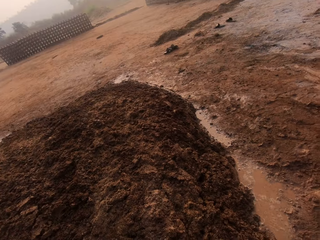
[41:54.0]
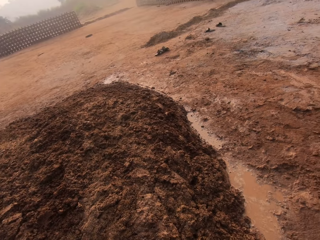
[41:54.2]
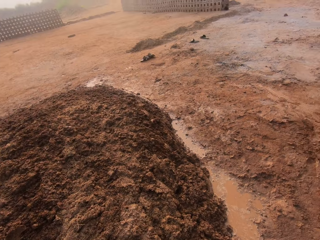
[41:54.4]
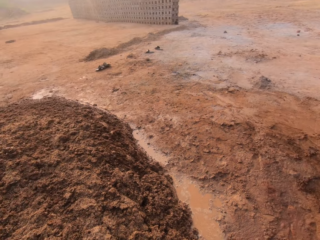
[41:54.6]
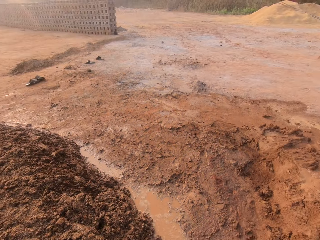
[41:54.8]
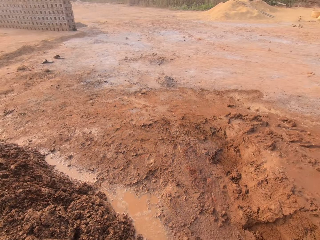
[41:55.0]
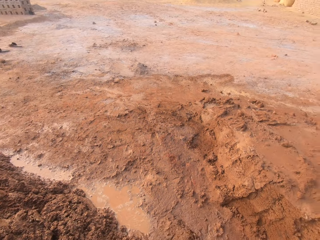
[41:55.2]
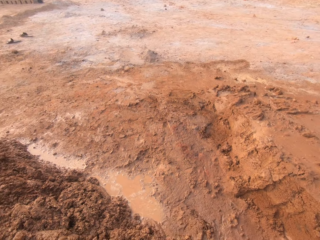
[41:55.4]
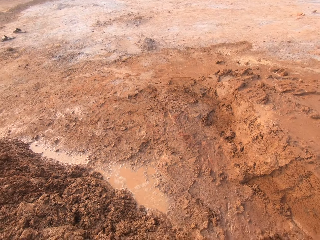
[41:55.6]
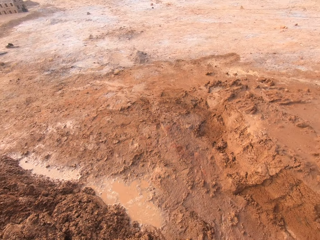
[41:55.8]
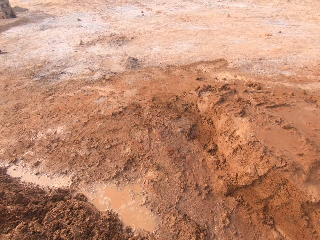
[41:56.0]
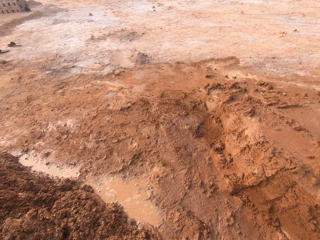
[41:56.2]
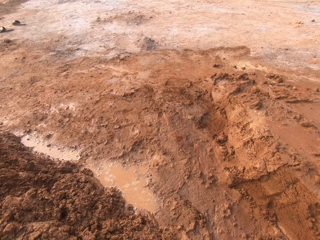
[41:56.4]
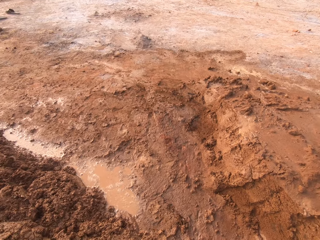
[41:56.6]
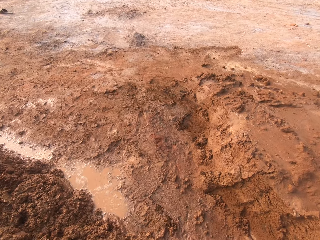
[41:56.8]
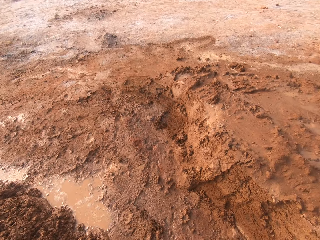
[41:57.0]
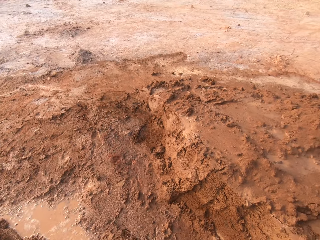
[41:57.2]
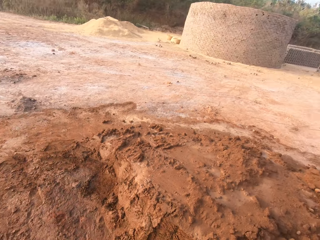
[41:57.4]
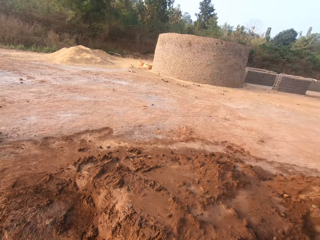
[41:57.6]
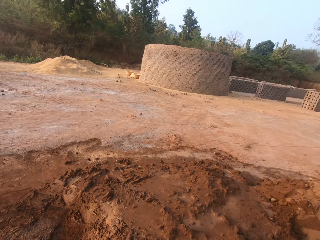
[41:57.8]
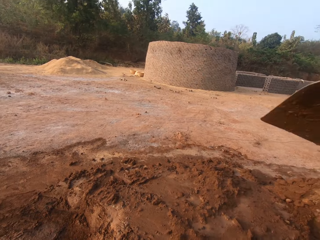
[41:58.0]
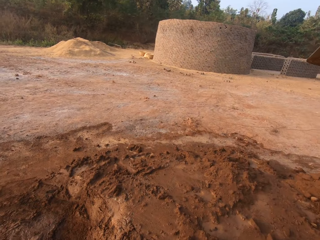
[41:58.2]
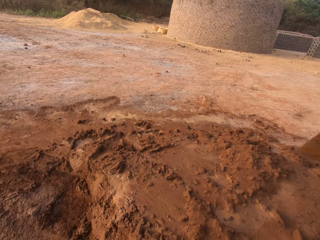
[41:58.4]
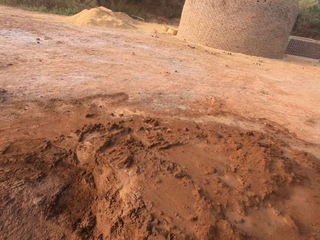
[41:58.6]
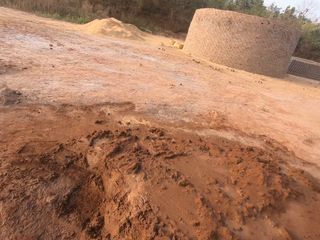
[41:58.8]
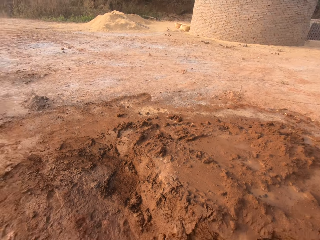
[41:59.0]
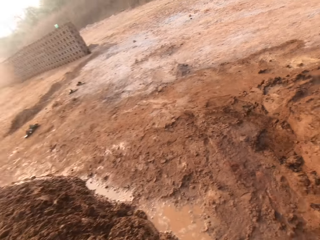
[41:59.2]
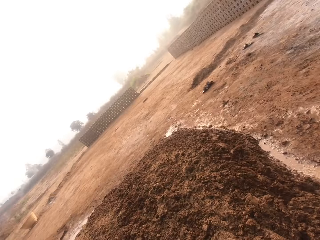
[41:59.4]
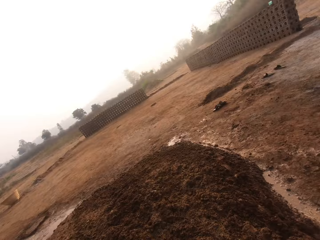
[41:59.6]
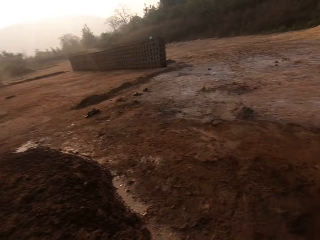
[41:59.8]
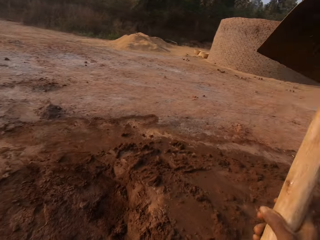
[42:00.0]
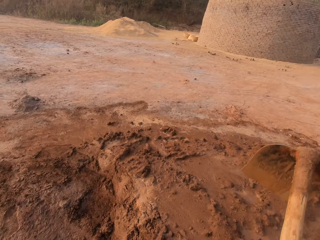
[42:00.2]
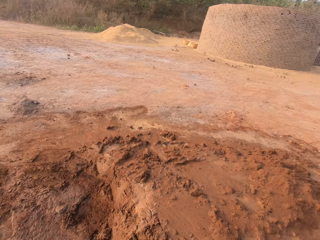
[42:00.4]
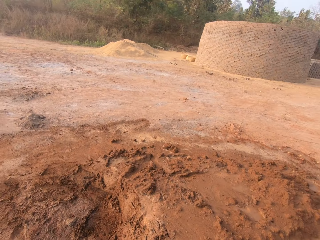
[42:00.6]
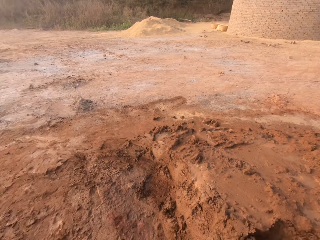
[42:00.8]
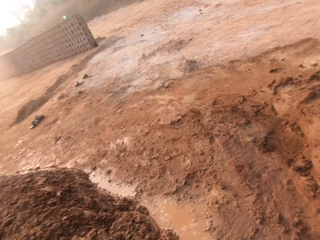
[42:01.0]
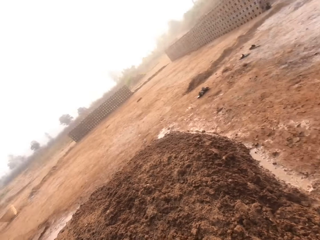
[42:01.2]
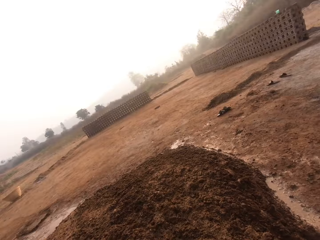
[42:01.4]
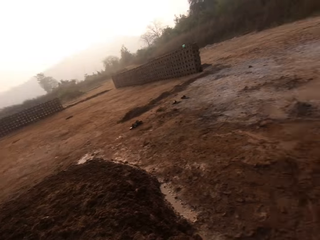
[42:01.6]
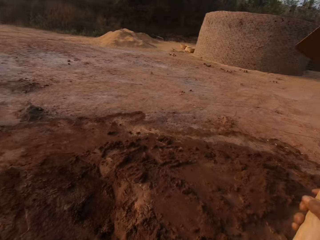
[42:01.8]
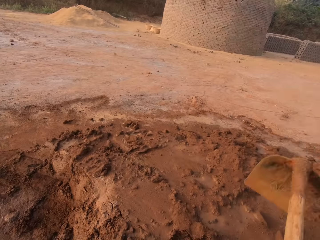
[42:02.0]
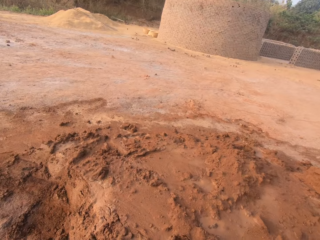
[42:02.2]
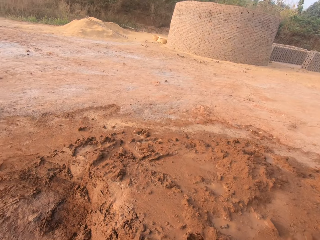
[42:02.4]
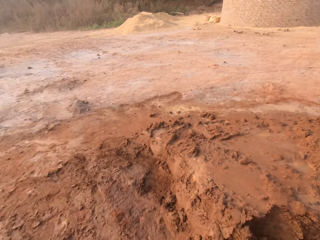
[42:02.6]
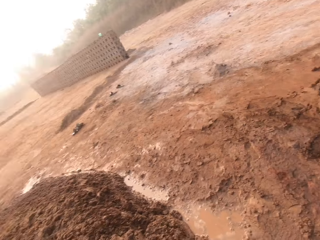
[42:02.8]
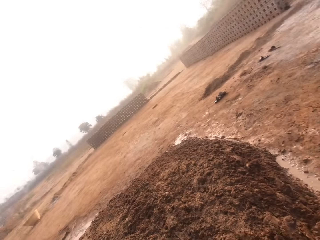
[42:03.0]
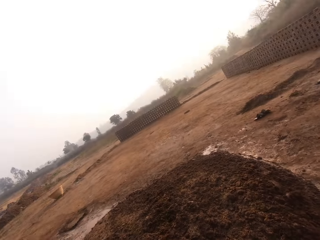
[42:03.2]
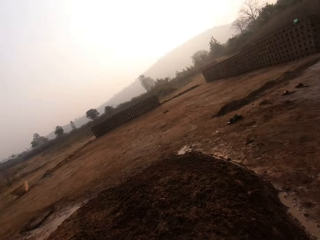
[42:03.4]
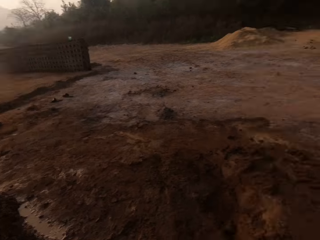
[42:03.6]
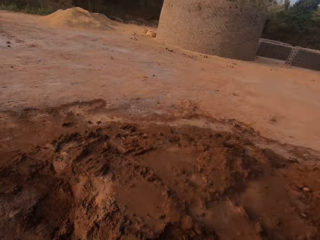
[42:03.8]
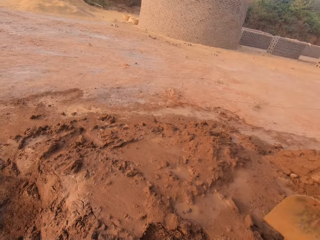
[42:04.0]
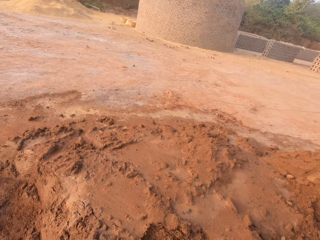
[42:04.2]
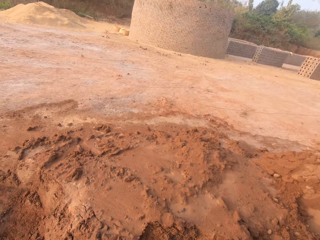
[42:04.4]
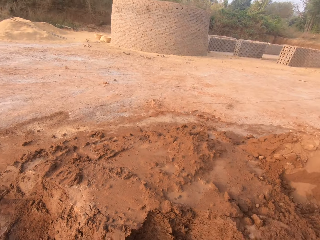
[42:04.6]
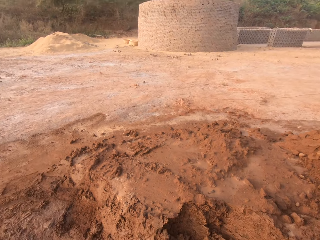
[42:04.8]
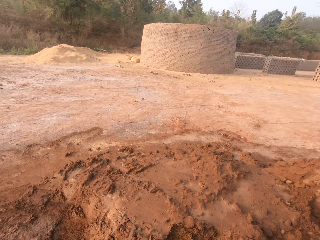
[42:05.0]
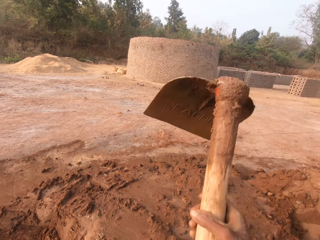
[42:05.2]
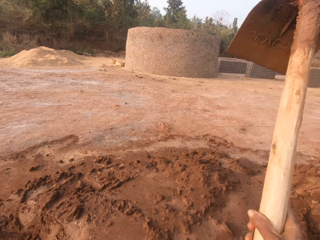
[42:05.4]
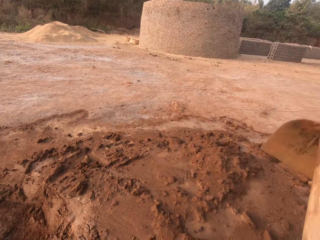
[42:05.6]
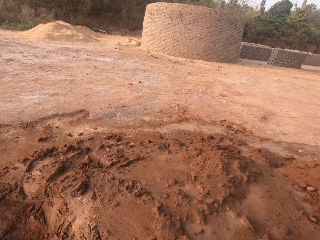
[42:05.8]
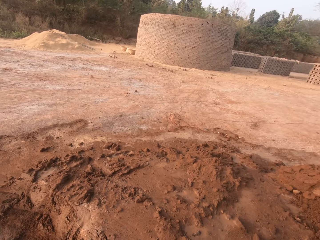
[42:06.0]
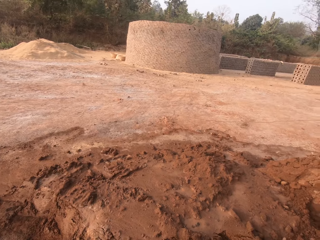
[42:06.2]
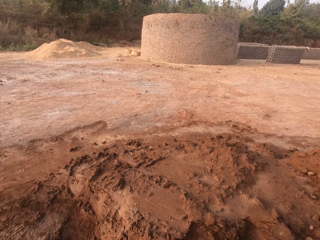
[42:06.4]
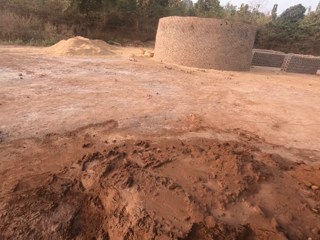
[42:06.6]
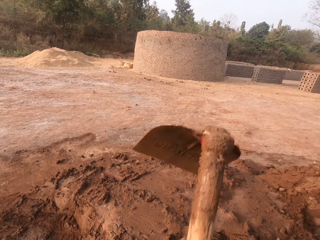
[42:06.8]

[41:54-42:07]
The camera wearer tills sand or soil from the heap of sand on the ground with the hoe in his right hand. He digs the soil with the hoe.

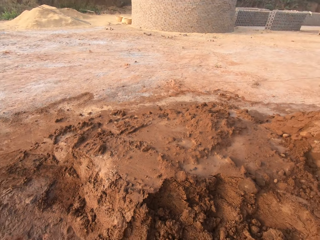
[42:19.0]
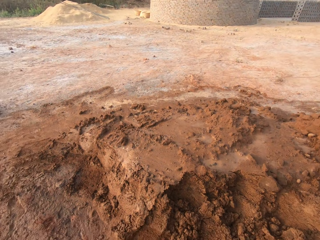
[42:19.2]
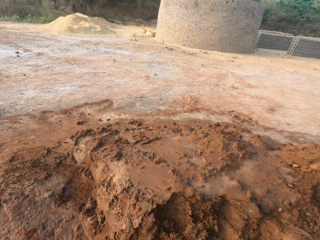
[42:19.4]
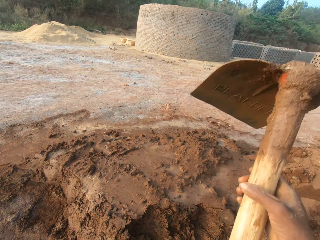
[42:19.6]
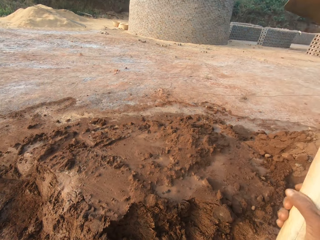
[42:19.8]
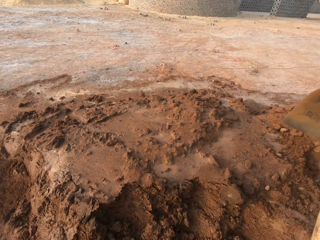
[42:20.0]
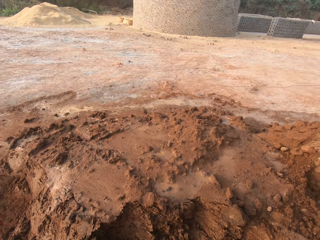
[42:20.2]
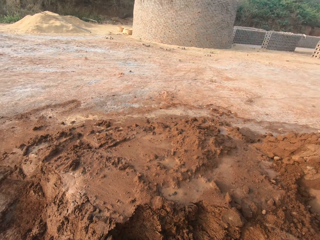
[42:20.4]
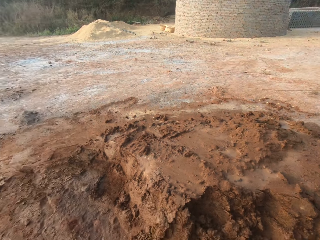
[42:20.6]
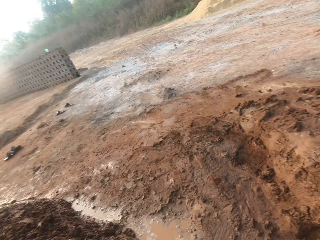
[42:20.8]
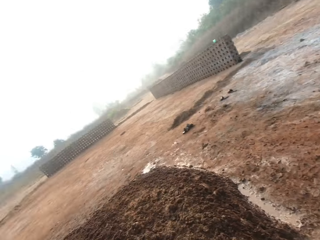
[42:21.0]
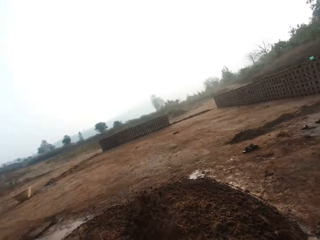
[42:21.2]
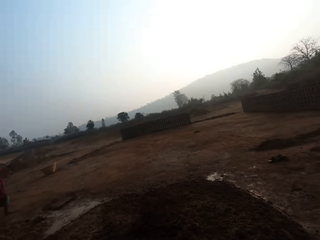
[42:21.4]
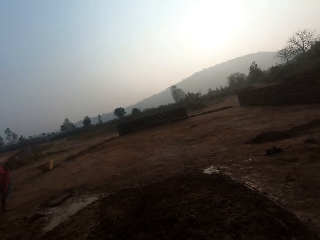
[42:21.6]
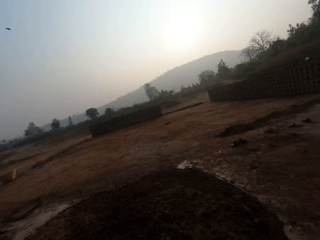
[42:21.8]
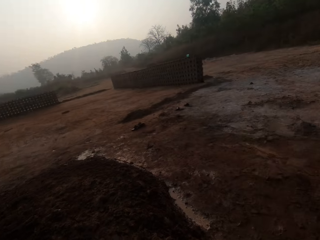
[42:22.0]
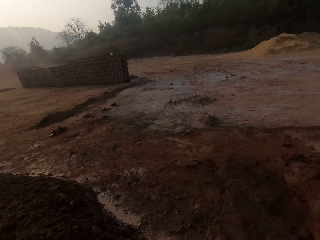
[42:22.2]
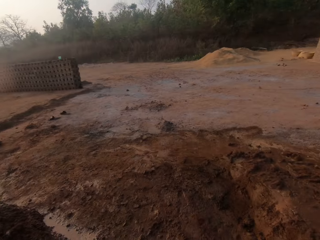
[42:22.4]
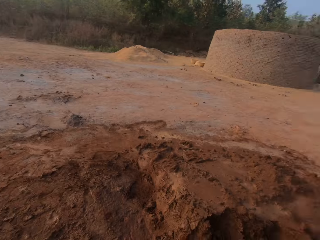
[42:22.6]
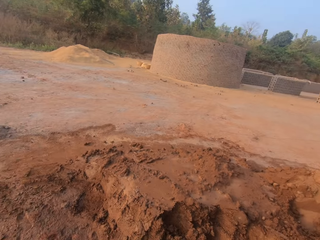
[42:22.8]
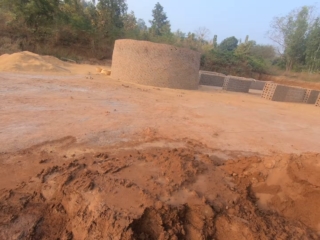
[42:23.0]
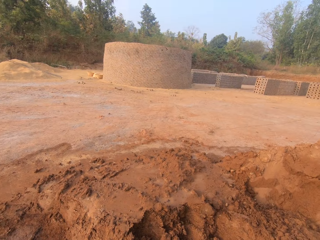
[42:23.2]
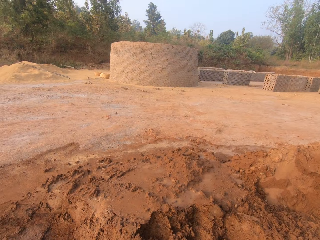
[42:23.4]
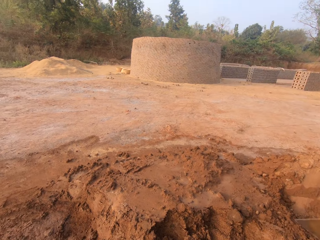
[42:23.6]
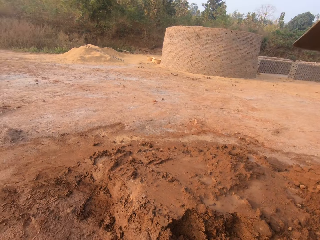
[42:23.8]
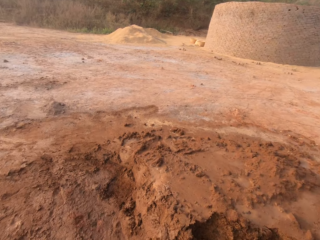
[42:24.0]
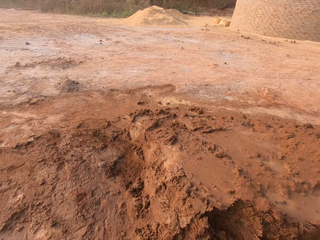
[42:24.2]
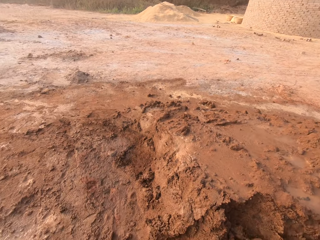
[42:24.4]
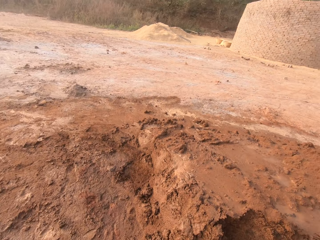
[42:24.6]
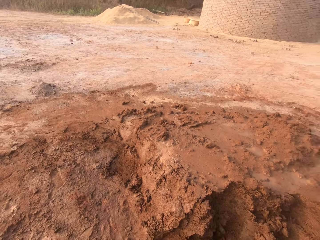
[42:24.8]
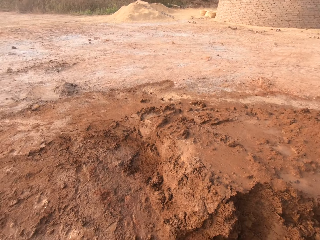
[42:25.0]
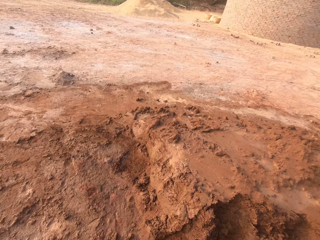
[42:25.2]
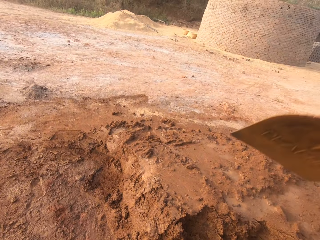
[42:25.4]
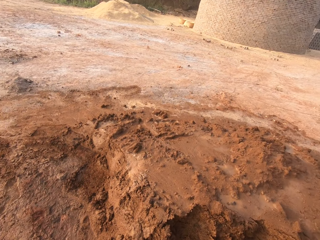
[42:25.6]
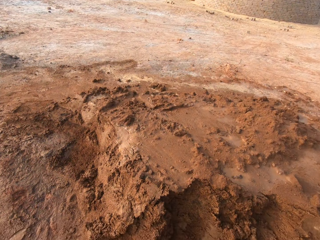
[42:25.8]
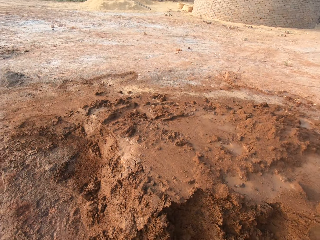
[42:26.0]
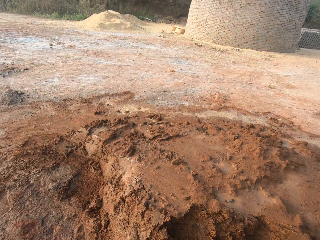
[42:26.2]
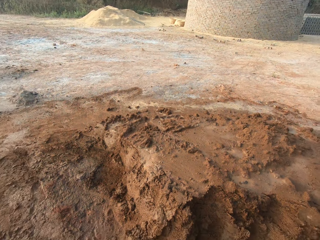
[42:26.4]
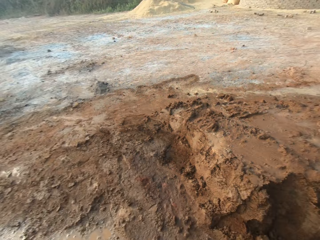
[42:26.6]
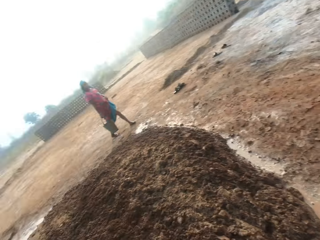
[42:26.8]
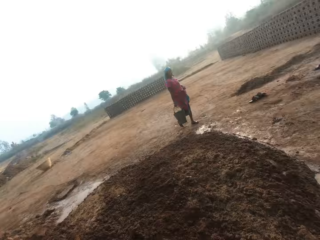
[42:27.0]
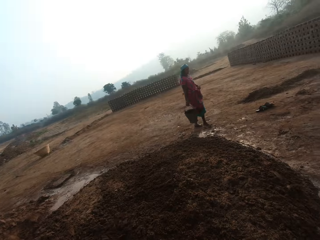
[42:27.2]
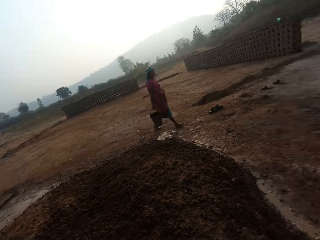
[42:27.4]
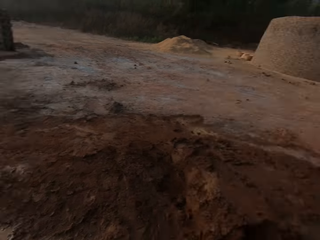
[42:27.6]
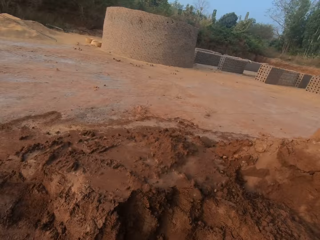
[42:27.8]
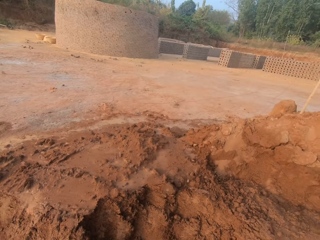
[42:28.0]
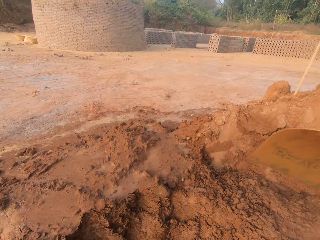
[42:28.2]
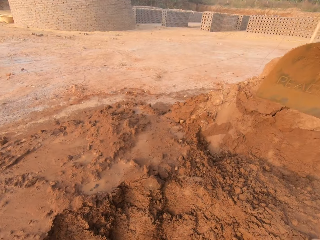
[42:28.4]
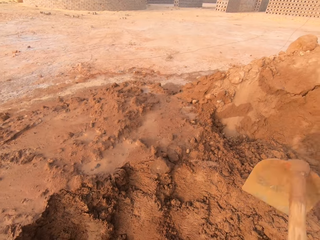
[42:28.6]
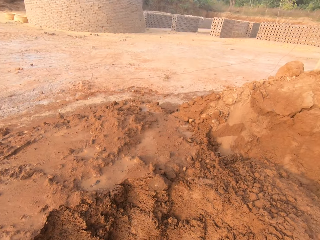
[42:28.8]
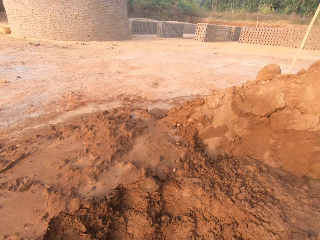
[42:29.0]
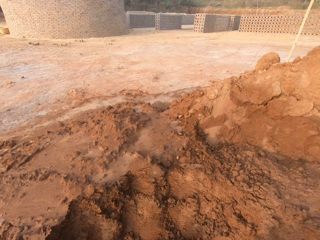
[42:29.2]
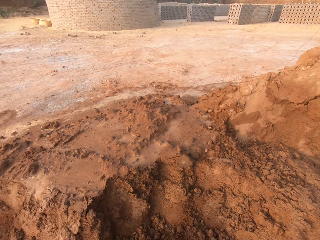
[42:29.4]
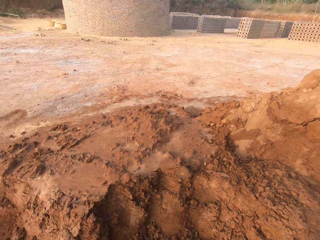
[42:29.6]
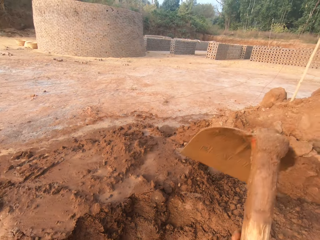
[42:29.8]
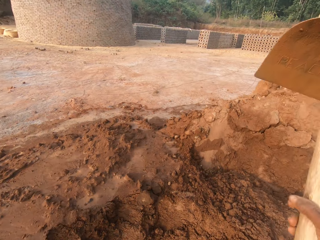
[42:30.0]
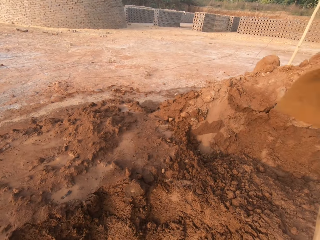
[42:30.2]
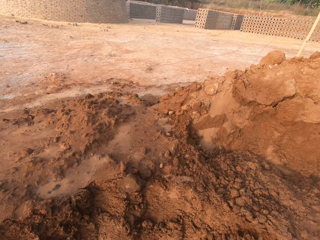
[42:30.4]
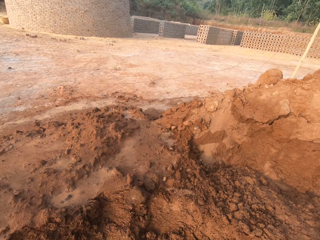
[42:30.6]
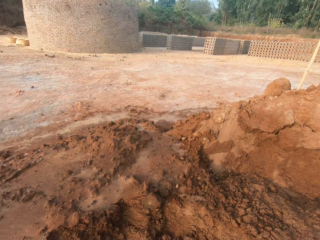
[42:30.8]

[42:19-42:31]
The camera wearer pours the sand on the hoe on the ground with his right hand. He tills sand from the heap of sand on the ground with the hoe in his right hand. He pours the sand on the hoe on the ground with his right hand. He scoops sand from the heap of sand on the ground with the hoe in his right hand.
